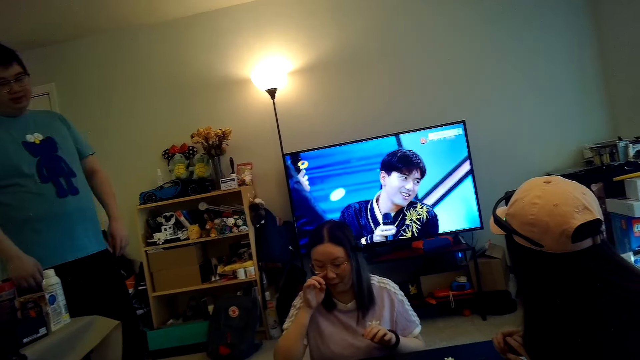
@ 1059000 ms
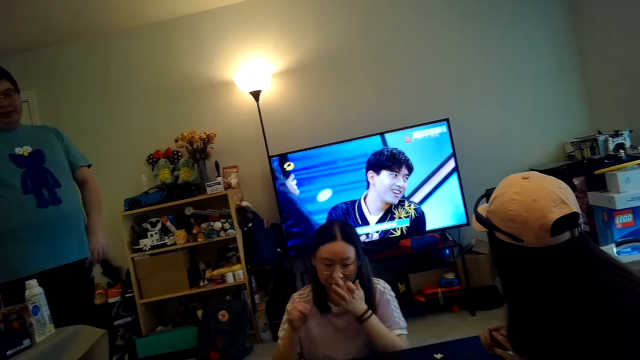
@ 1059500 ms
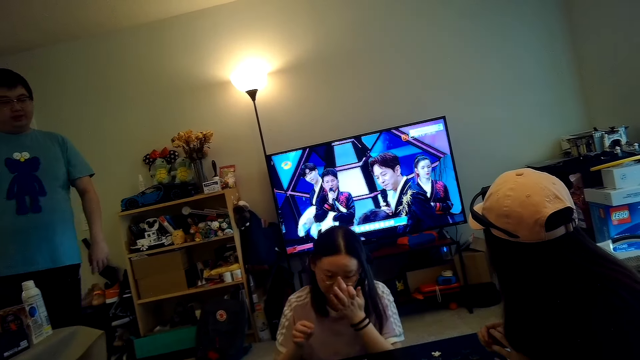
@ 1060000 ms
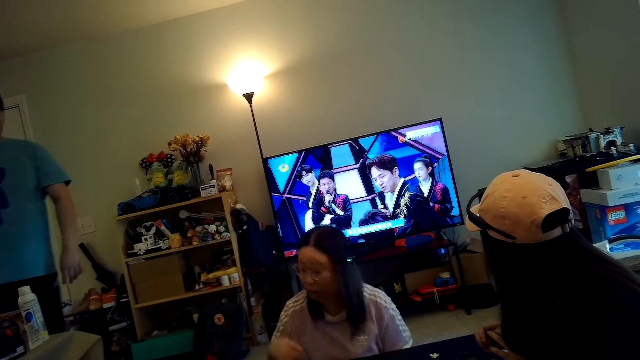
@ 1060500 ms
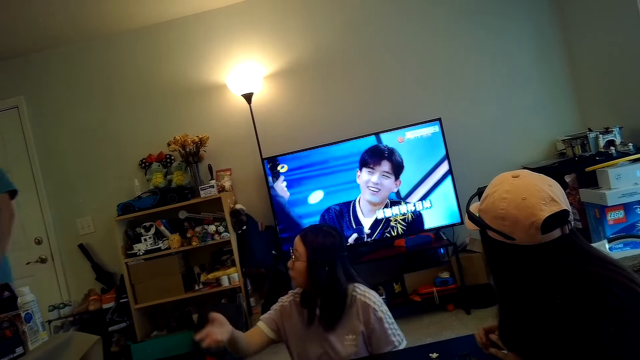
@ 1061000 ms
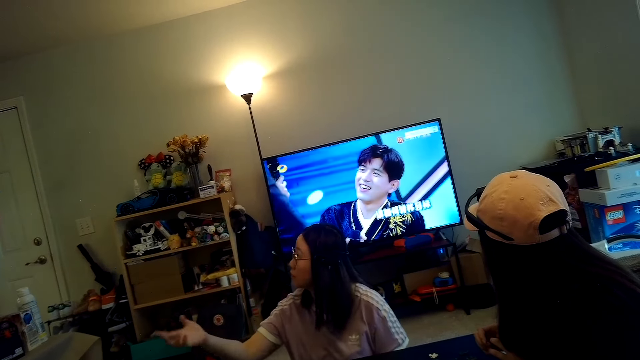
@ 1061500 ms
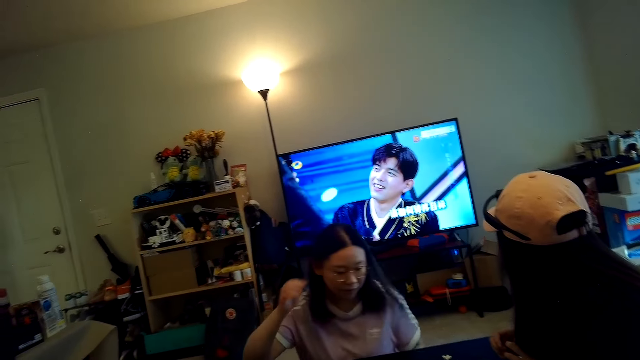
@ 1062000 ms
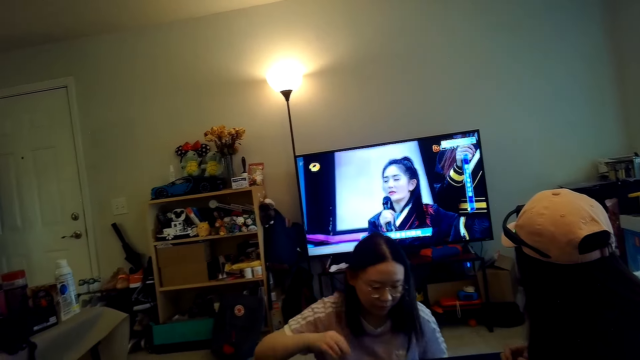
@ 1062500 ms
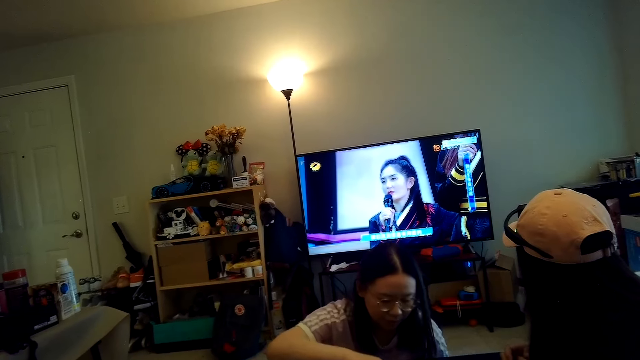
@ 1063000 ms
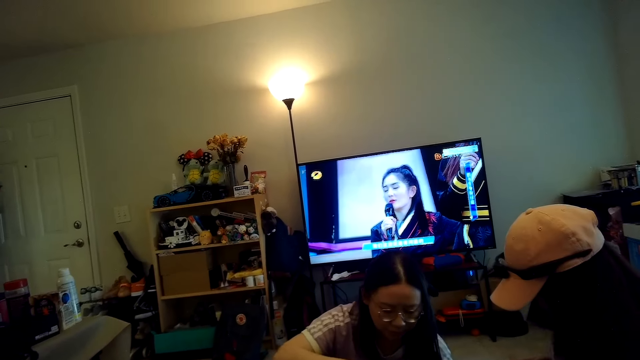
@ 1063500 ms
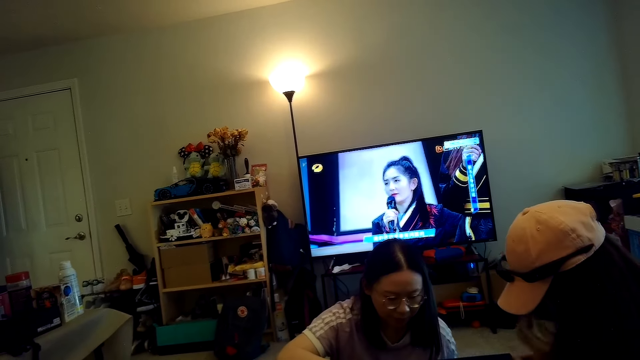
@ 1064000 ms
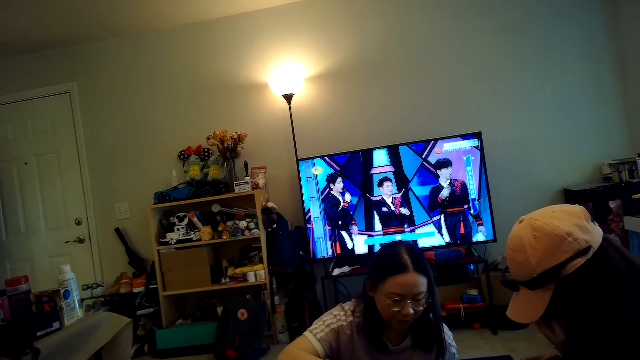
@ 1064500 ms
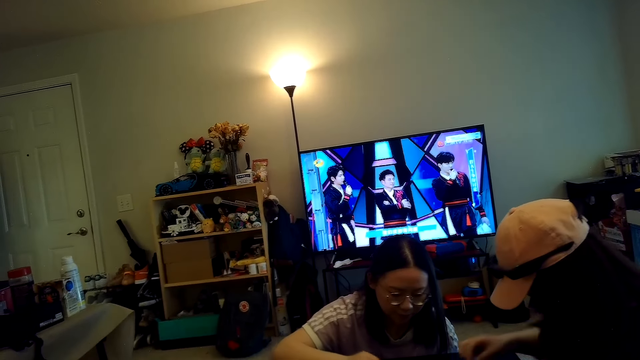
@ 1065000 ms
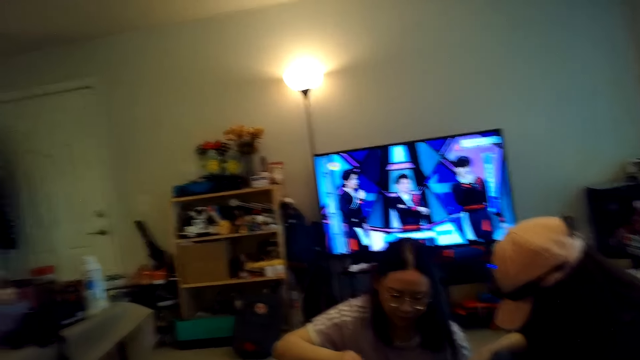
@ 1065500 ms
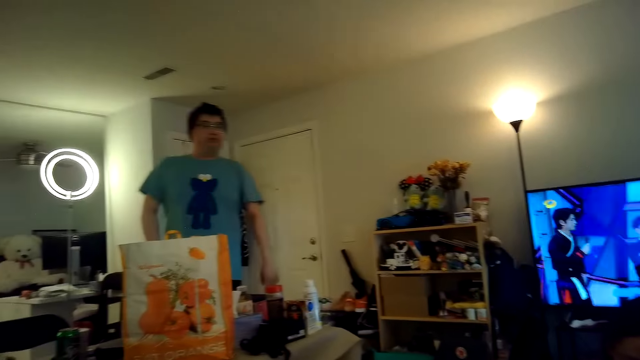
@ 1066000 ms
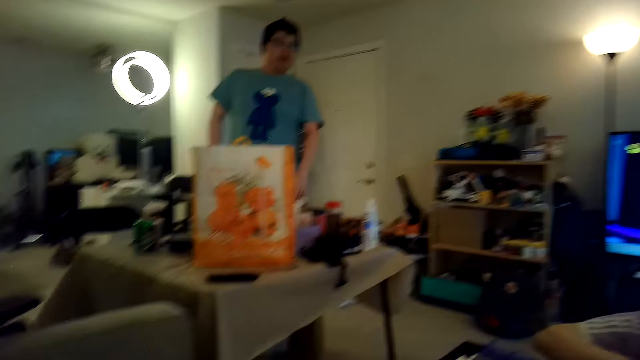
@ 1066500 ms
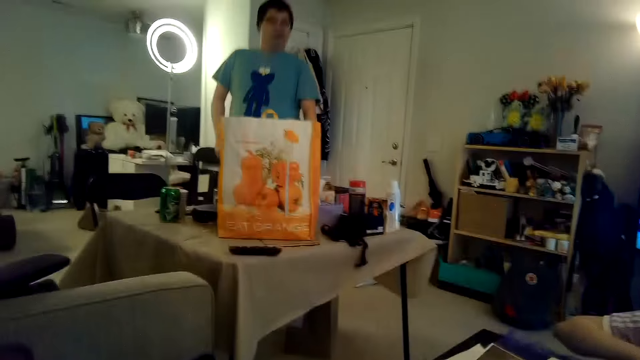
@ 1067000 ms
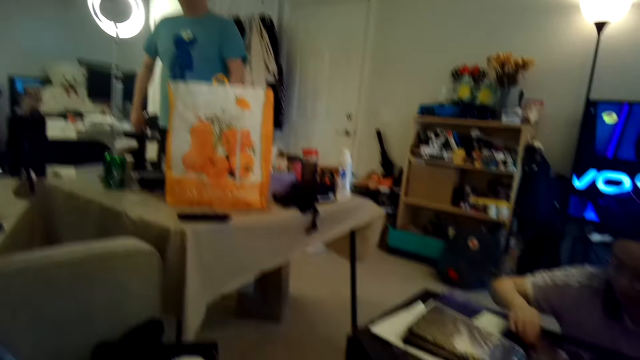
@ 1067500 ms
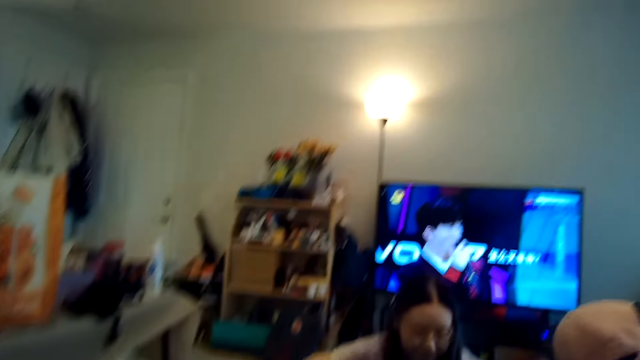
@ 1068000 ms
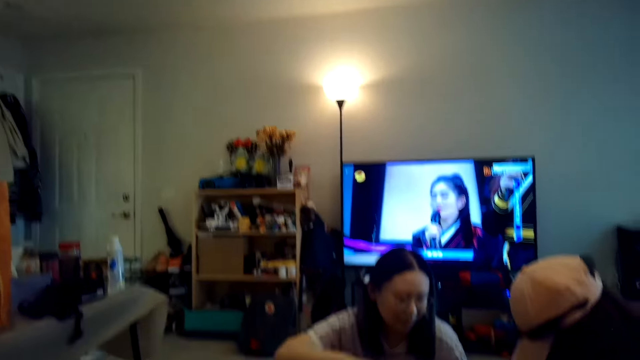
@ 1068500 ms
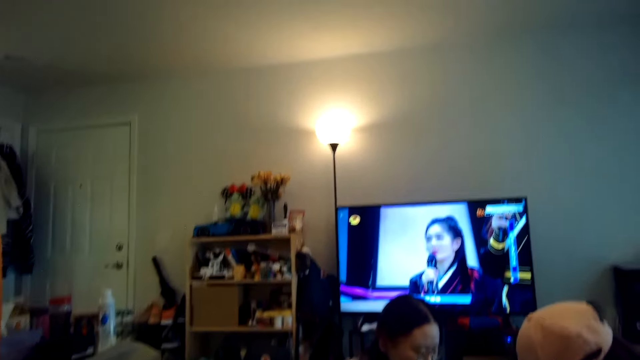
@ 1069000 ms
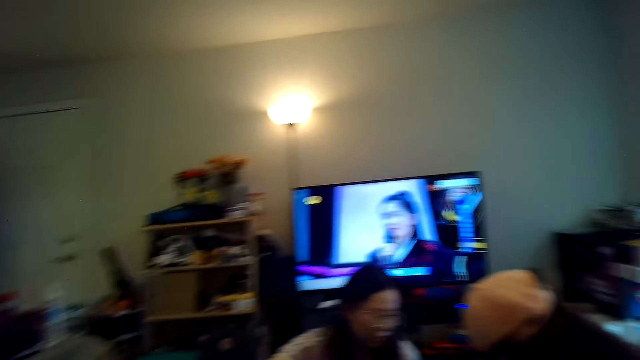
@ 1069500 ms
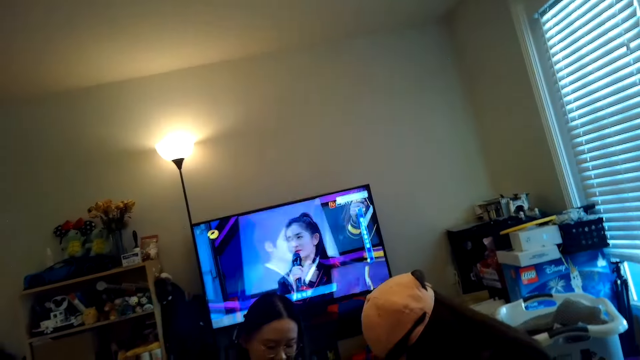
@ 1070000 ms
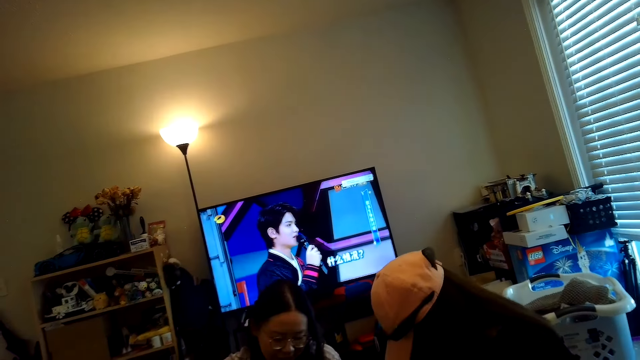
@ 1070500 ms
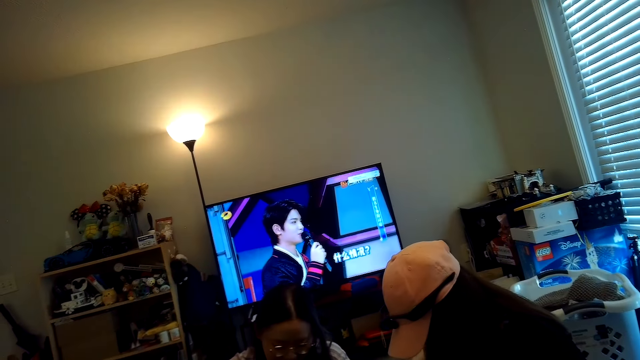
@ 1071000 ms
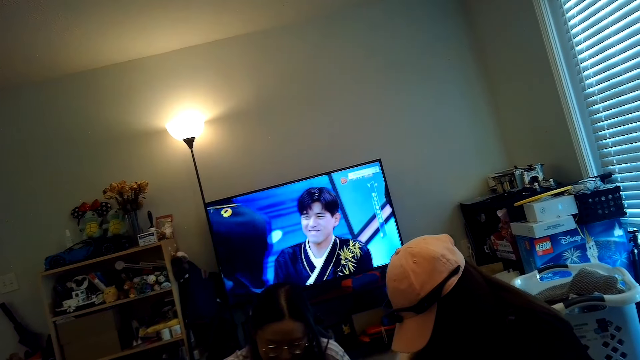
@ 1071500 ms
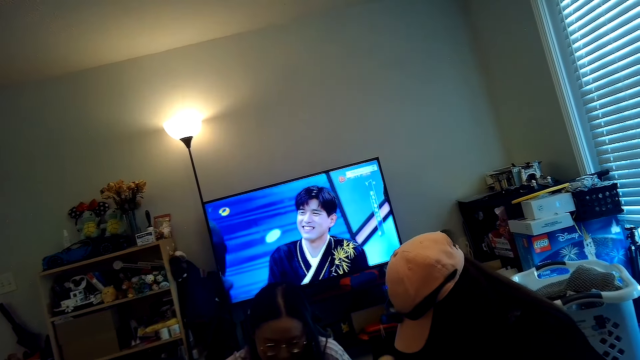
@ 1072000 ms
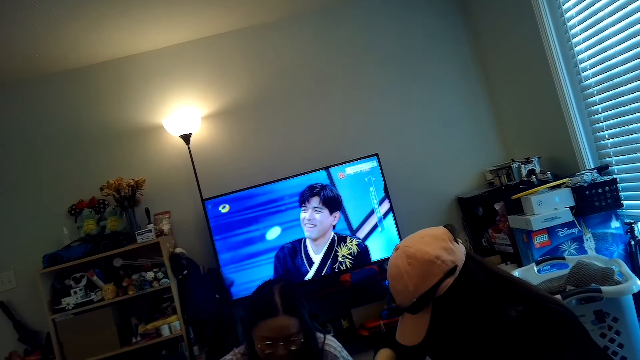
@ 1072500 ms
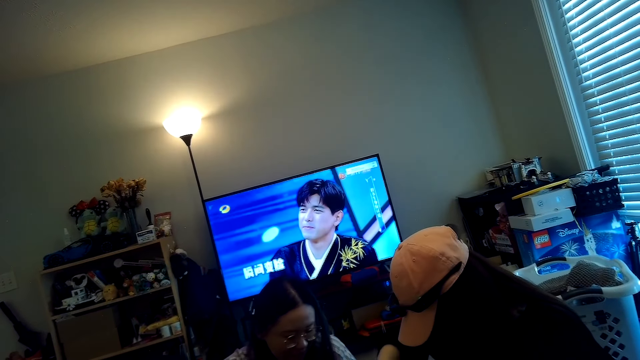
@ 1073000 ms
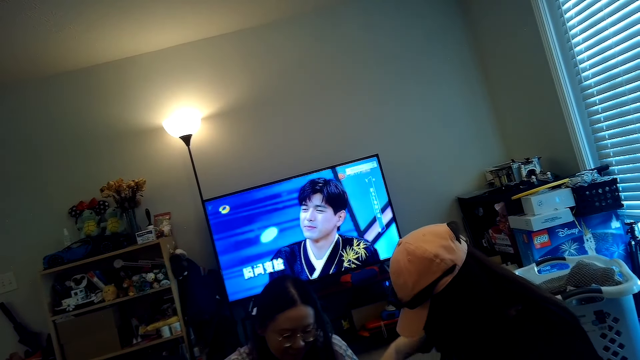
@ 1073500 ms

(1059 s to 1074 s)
A woman watches TV. Another woman talks to the camera wearer. The first woman plays jigsaw. The other woman plays jigsaw. The camera wearer watches TV. They look at a man. The other woman plays jigsaw. The first woman plays jigsaw. The camera wearer watches TV.

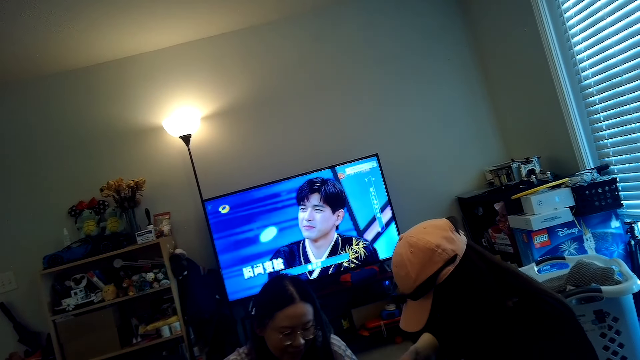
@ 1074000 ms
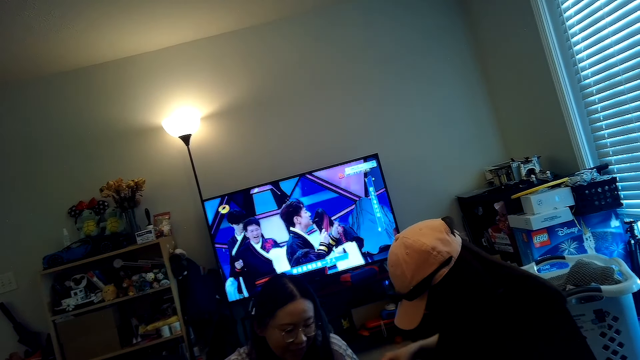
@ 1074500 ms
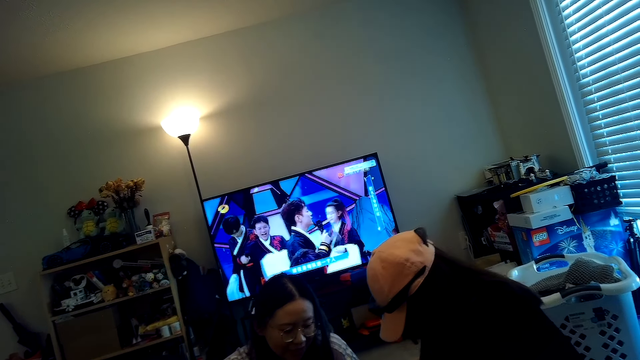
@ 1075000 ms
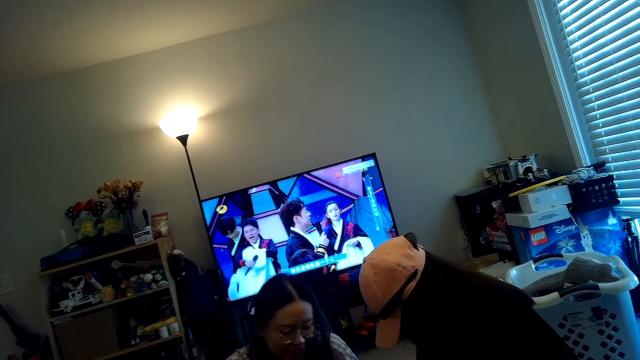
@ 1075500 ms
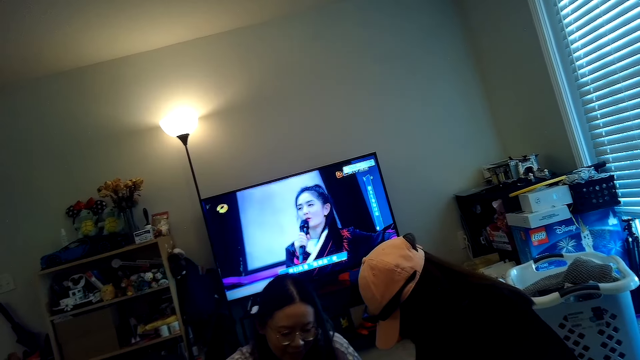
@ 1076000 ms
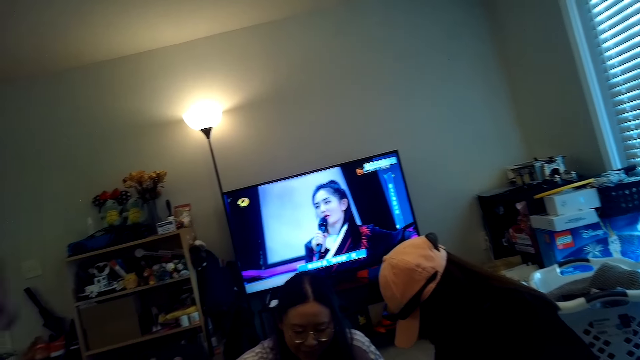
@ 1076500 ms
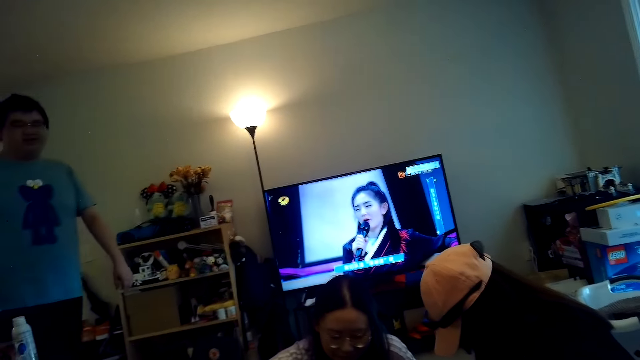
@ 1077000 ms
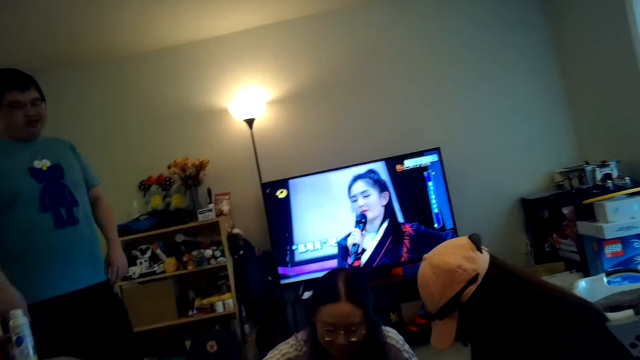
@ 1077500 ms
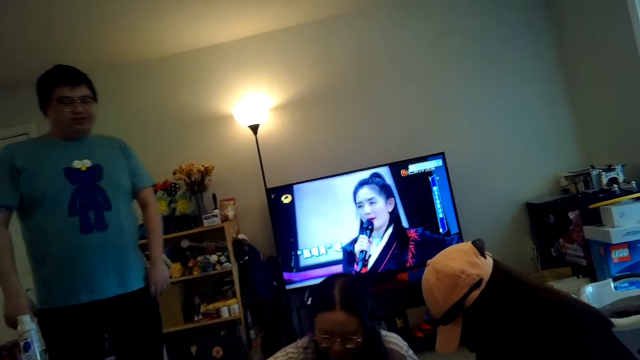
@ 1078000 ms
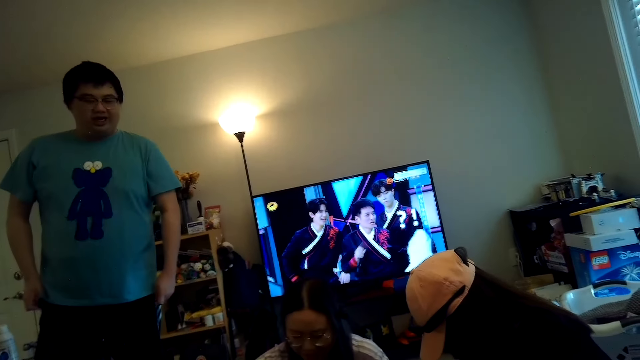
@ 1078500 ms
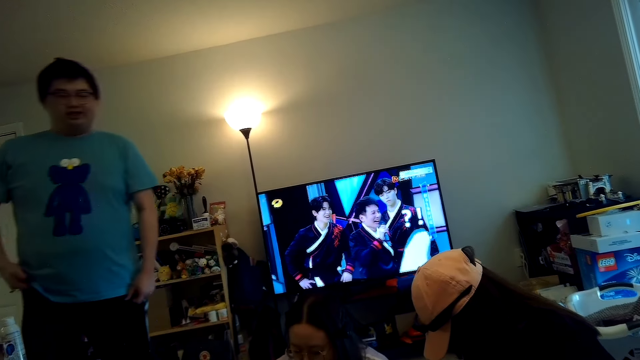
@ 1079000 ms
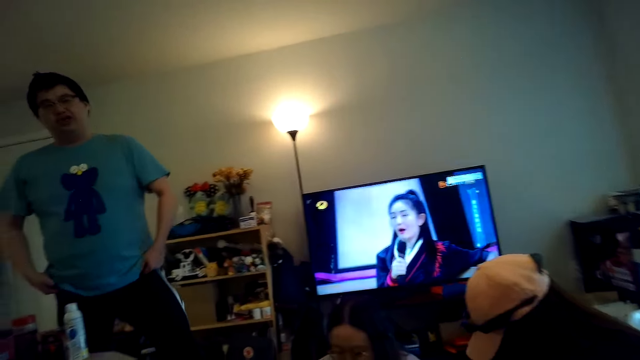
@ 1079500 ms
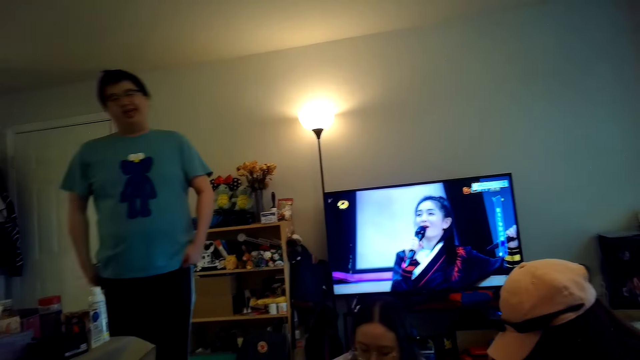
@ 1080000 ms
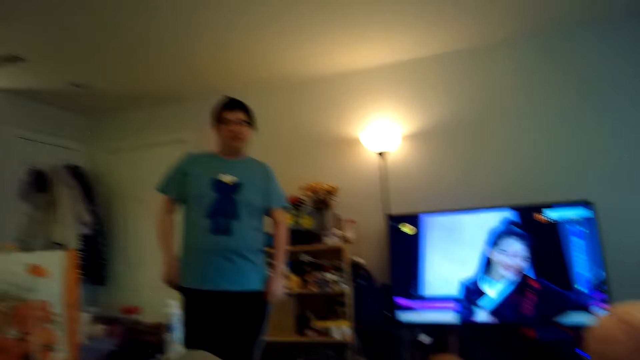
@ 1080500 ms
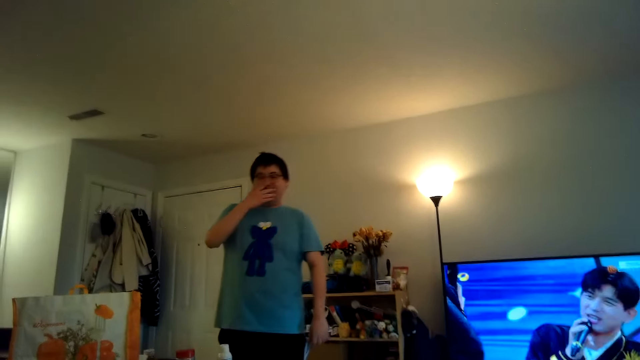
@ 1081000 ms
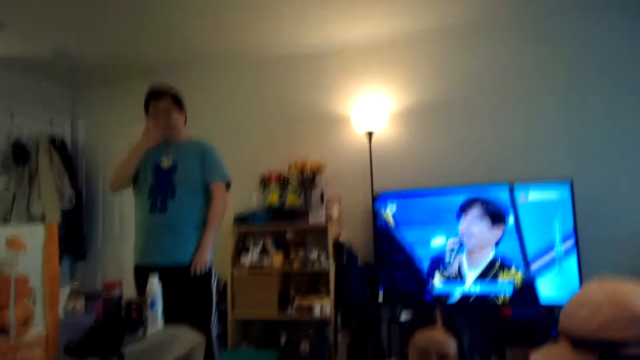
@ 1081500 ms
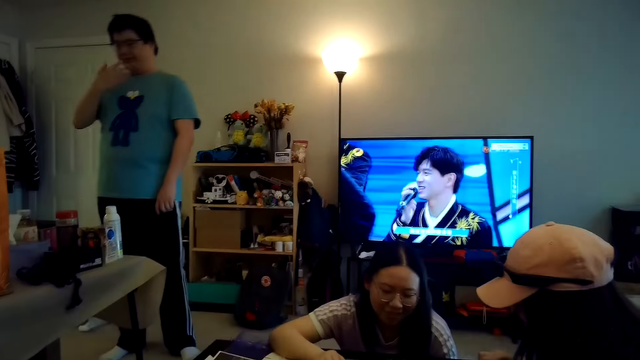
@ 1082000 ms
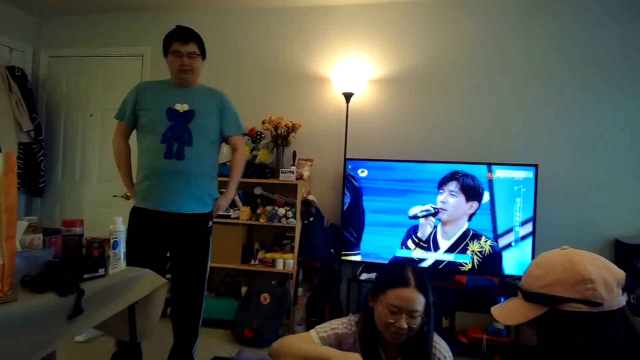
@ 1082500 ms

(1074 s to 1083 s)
A man walks in the house.
